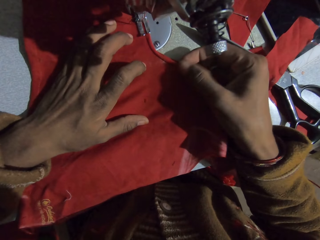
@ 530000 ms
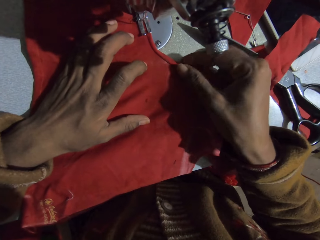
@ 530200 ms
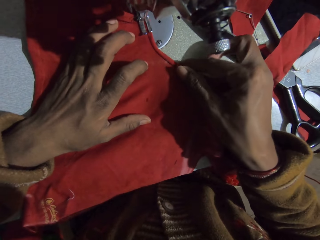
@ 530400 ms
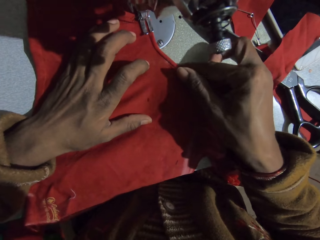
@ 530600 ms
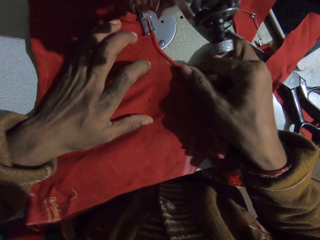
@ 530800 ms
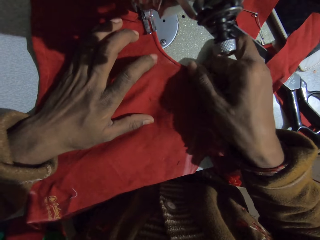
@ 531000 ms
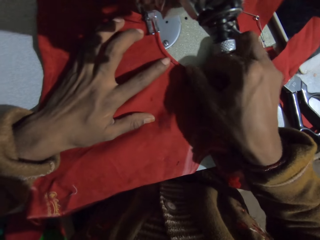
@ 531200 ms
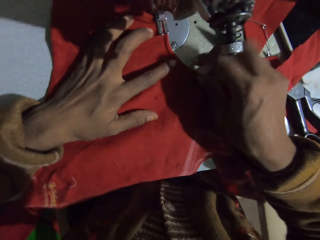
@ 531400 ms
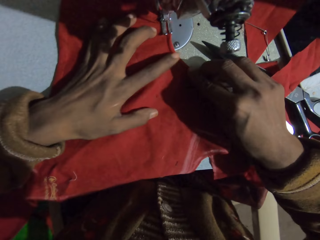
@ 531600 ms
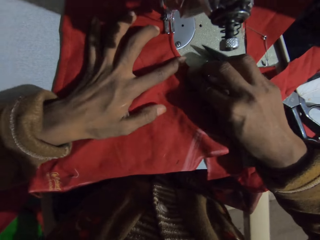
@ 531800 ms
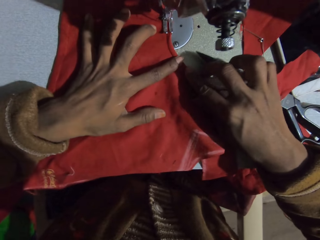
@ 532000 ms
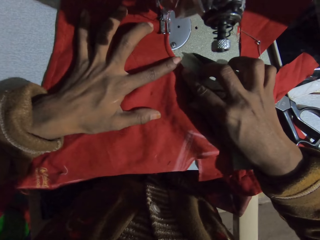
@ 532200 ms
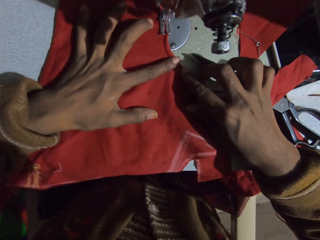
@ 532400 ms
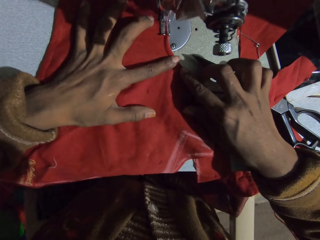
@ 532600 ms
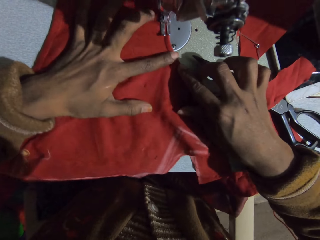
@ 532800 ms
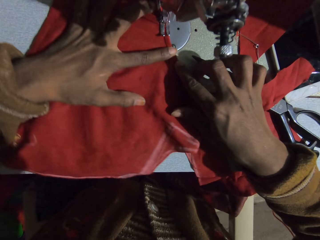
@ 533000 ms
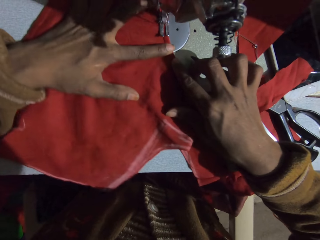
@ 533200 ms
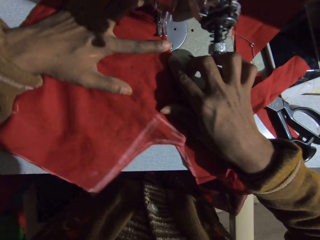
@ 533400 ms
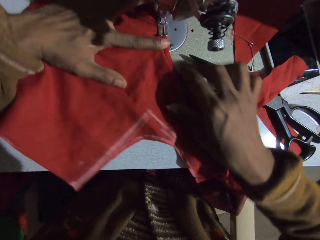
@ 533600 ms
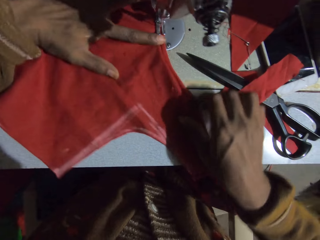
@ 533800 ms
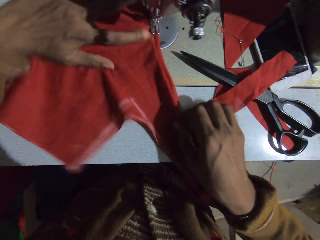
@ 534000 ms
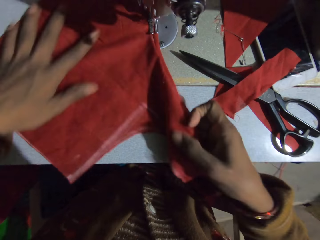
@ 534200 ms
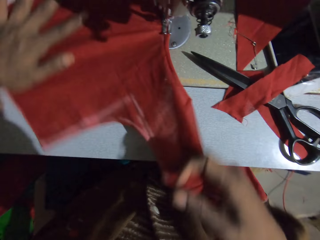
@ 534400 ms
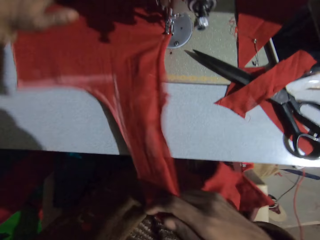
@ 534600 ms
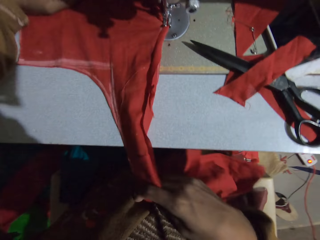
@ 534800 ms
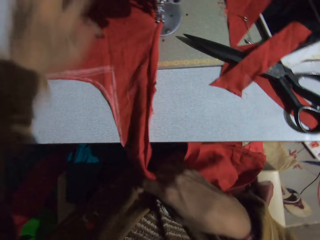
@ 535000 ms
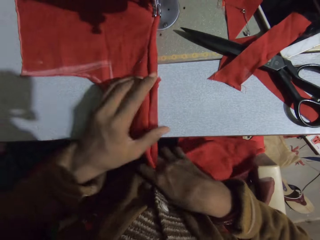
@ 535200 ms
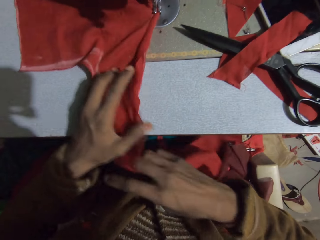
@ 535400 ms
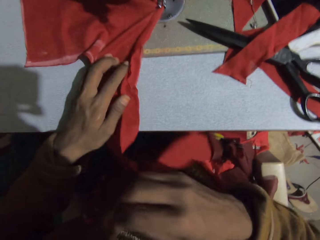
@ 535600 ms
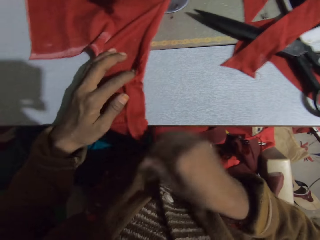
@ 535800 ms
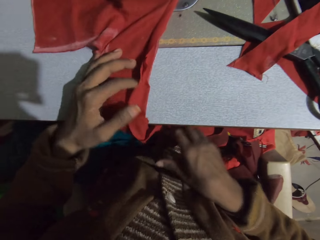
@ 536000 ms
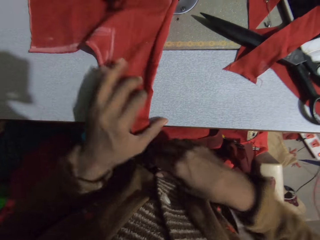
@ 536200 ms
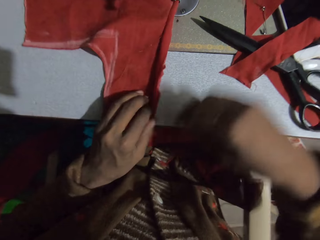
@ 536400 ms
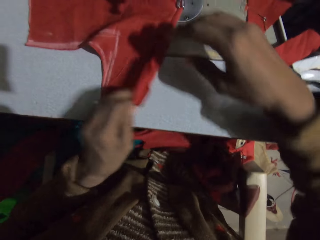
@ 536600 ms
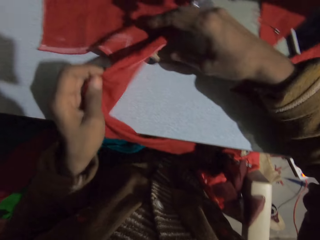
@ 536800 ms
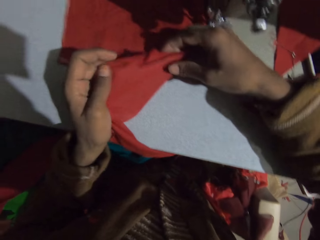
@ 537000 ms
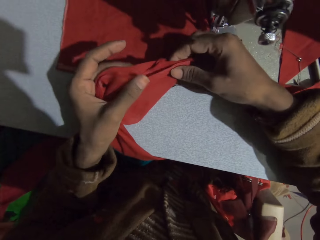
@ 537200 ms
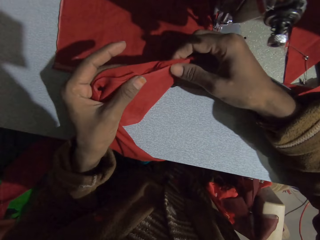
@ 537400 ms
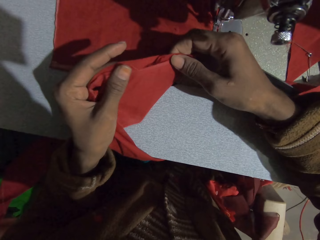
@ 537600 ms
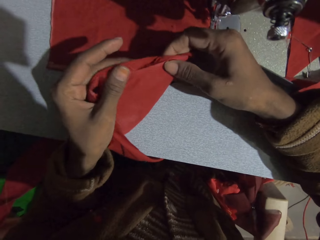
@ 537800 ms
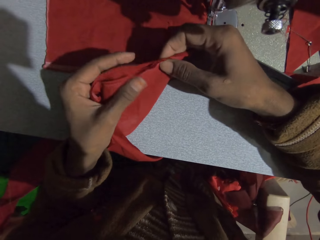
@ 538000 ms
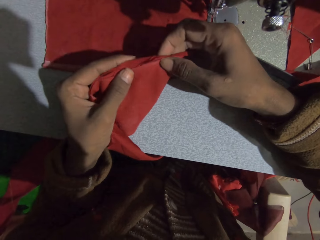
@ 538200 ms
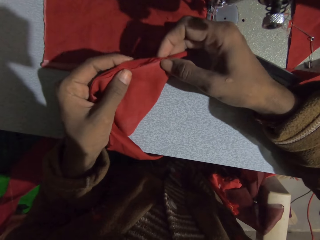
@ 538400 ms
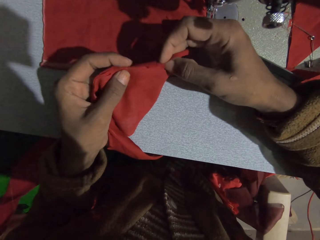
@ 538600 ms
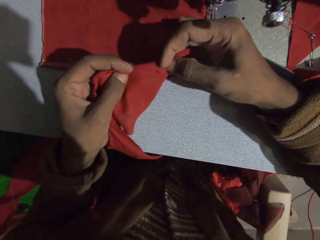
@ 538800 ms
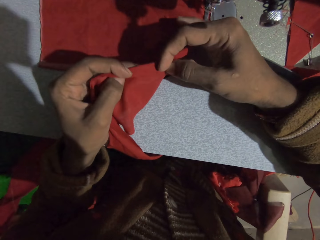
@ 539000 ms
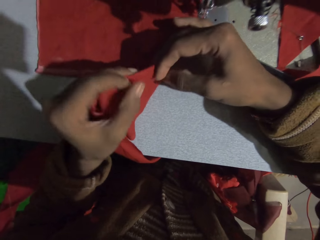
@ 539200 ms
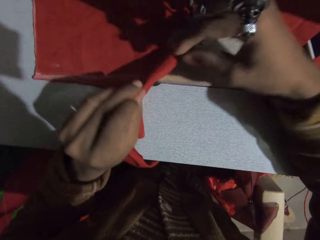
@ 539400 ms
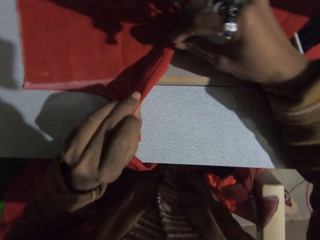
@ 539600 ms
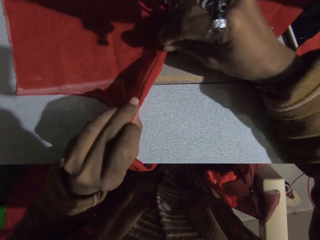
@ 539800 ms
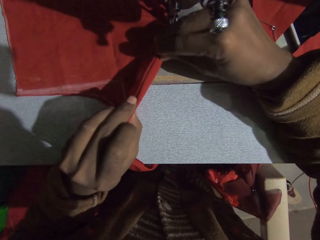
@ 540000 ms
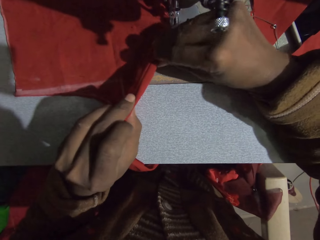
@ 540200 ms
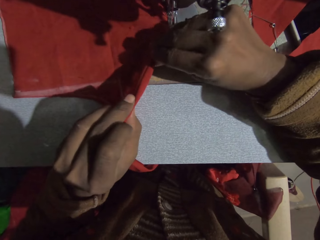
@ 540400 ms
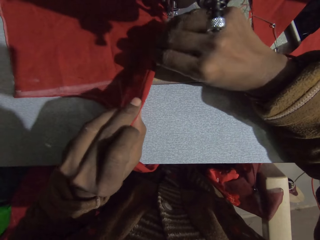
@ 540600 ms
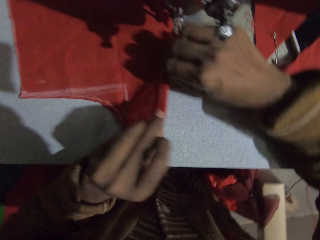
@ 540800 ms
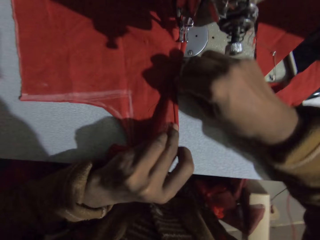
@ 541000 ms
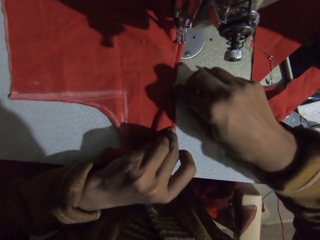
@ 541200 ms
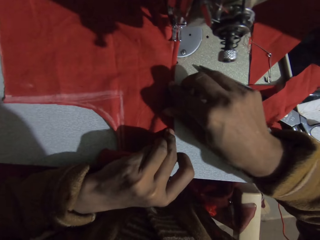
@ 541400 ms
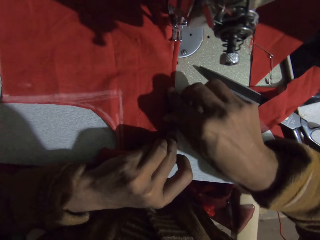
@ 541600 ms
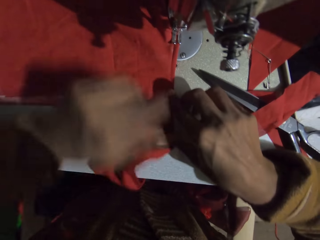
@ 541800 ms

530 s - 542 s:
The camera wearer sews the fabric. They adjust the fabric. They fold the fabric.

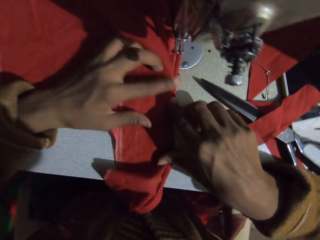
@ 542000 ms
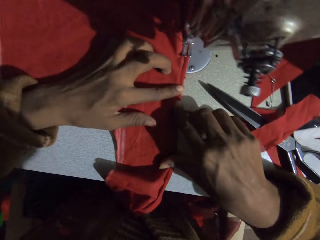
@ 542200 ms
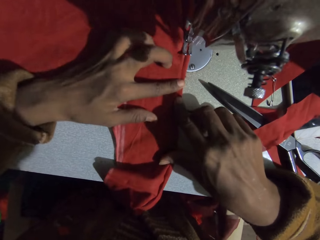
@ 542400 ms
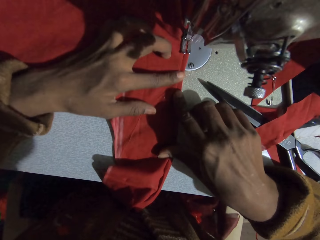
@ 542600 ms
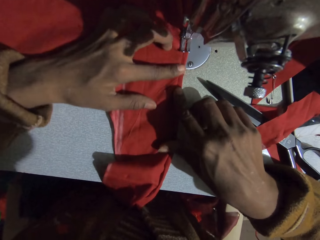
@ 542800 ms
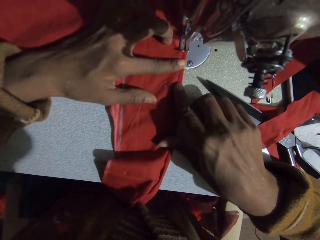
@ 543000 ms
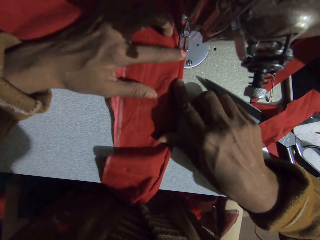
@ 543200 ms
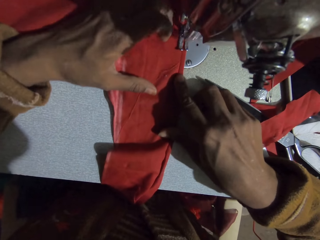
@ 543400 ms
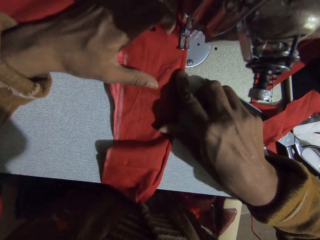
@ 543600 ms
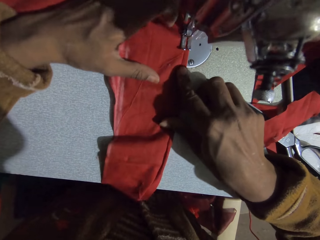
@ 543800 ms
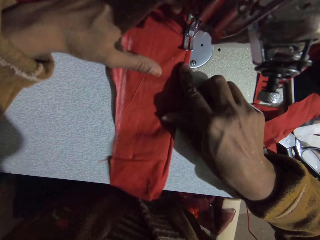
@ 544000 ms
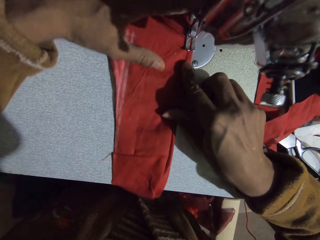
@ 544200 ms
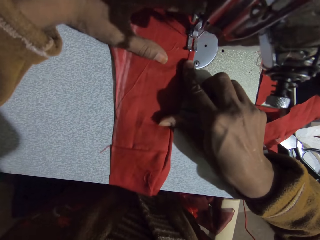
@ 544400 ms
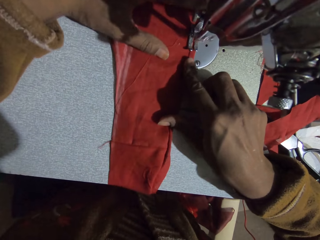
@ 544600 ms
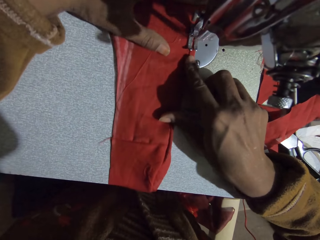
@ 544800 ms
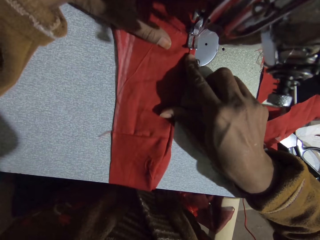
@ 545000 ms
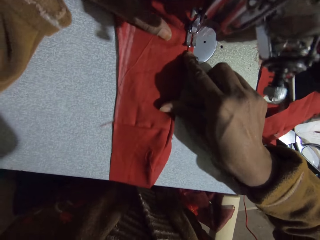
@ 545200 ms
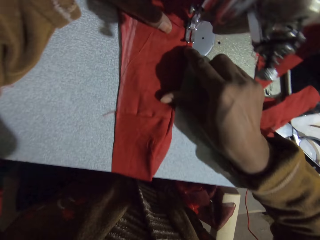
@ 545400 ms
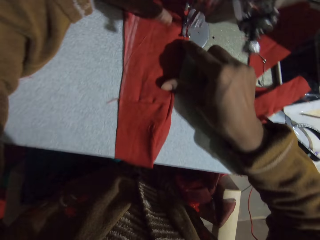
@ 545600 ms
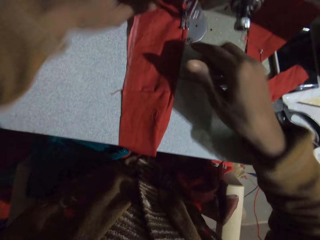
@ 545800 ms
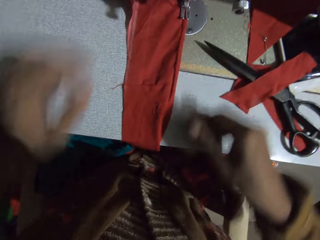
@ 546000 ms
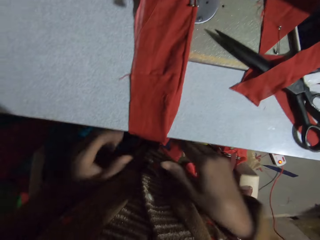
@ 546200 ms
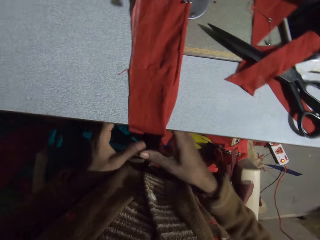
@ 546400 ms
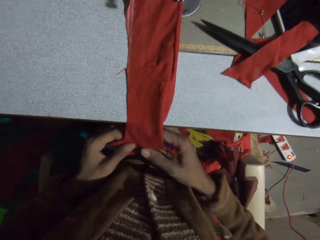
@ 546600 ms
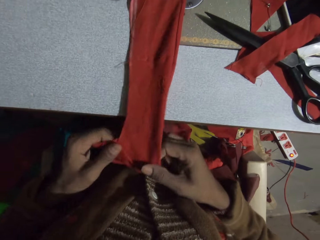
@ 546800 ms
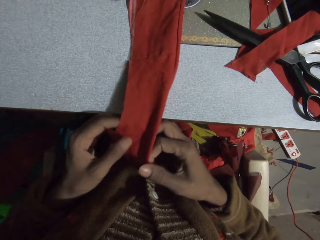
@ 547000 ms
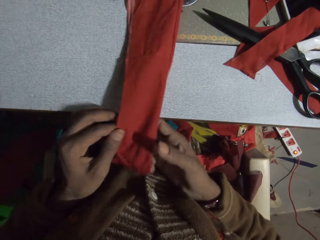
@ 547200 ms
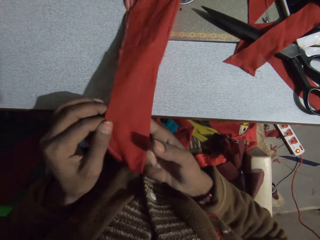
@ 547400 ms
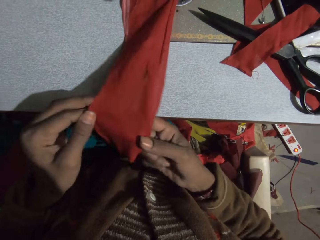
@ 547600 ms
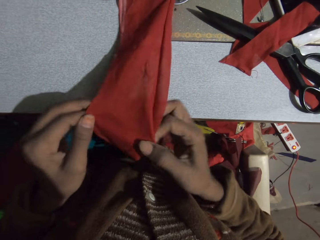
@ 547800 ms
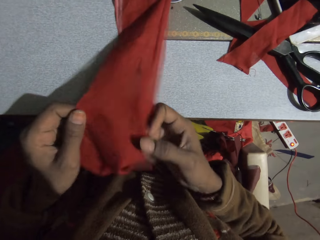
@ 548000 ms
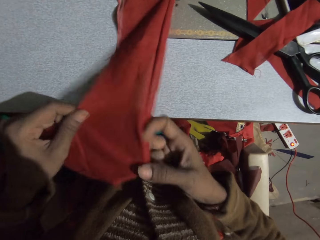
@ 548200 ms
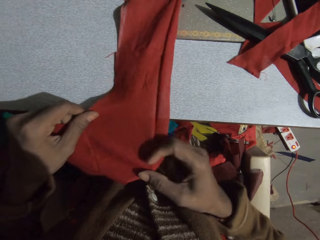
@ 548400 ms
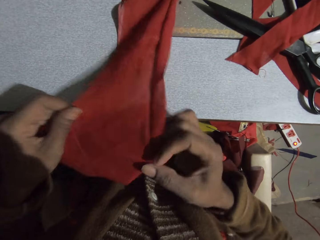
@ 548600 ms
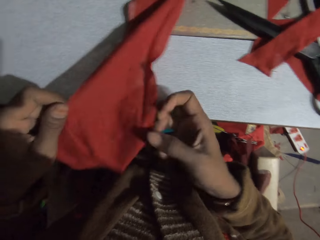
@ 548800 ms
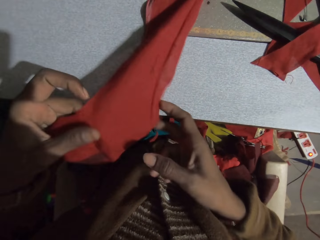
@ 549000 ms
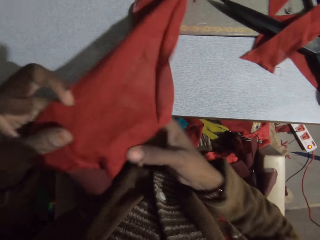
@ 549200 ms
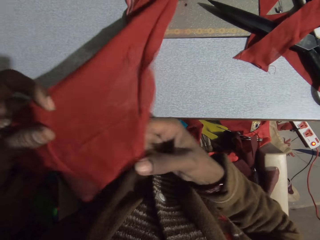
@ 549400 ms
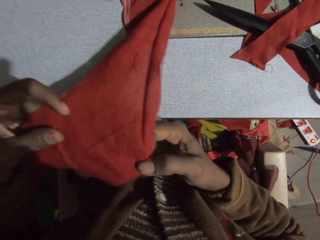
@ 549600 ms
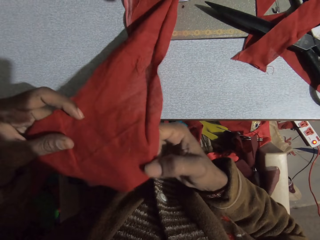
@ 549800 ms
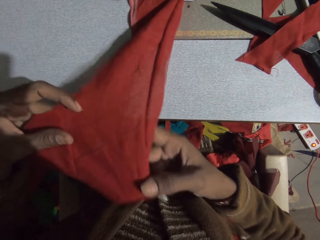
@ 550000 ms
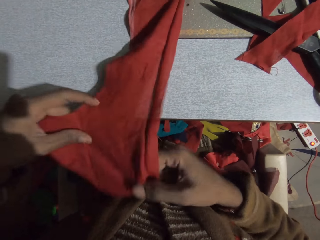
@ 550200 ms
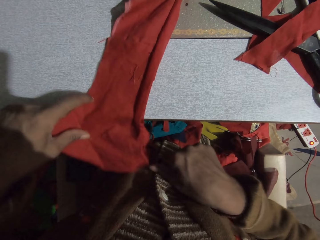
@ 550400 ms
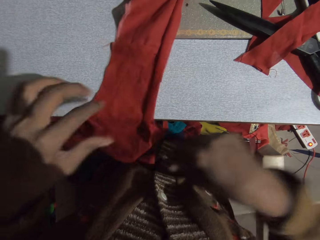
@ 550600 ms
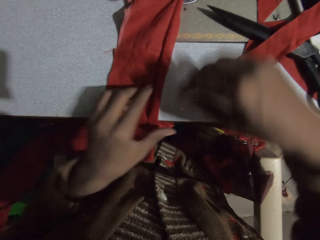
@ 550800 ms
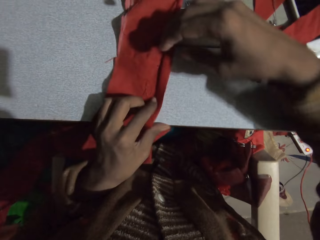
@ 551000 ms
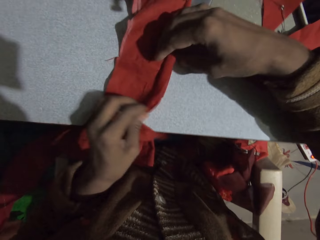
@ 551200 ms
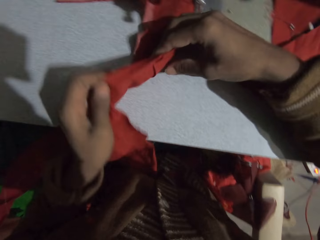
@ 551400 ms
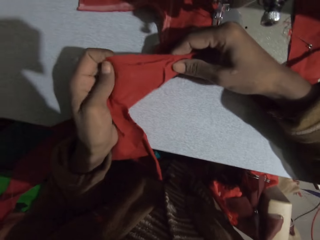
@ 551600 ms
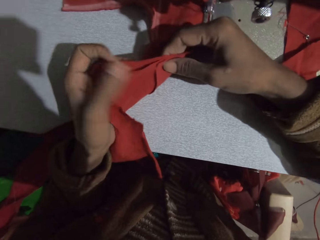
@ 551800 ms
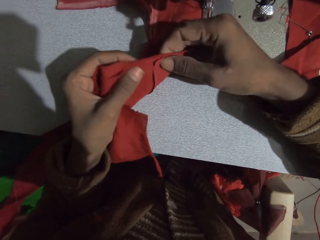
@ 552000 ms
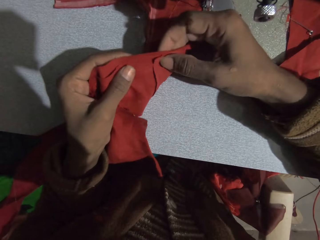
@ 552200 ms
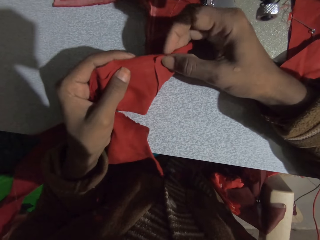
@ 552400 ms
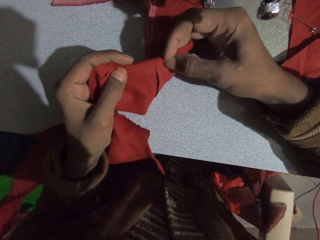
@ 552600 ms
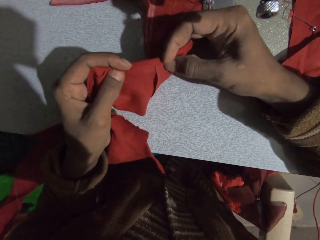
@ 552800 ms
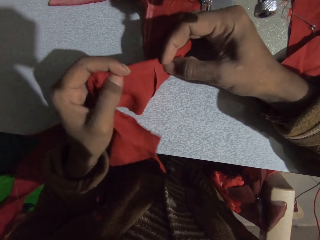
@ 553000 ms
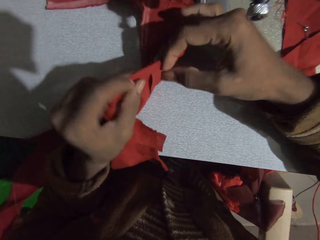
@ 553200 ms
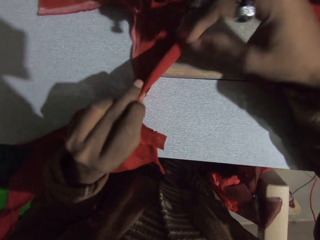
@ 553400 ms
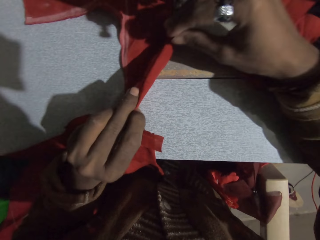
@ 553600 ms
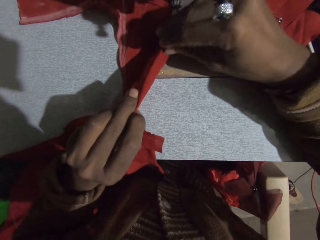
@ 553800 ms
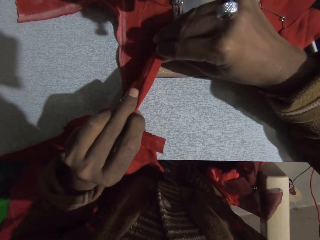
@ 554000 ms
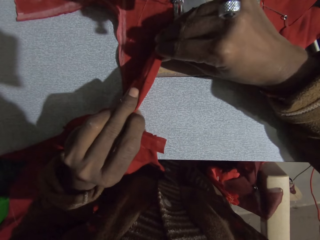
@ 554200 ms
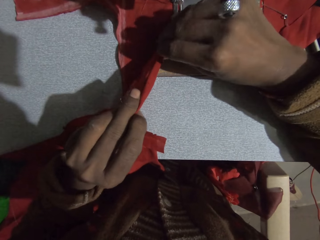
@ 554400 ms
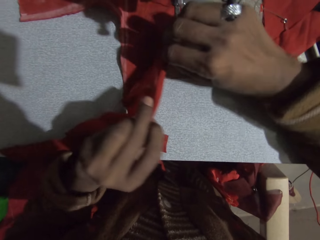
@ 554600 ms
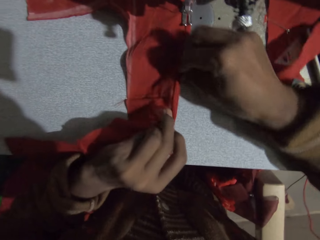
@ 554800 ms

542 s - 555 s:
The camera wearer sews the fabric. They straighten the fabric. They fold the fabric.
